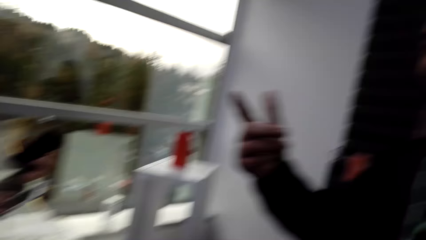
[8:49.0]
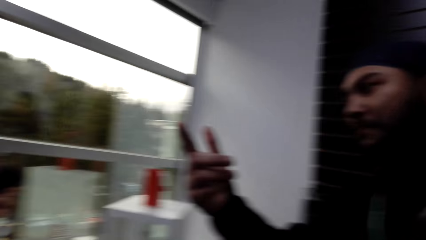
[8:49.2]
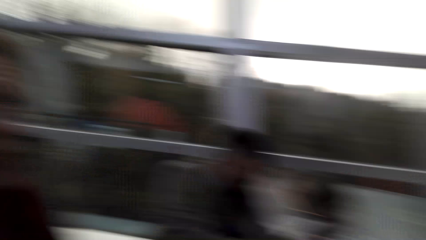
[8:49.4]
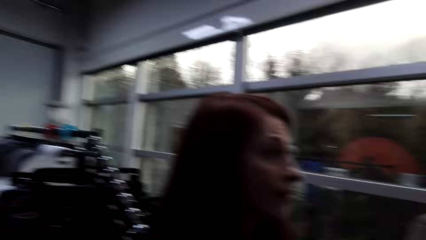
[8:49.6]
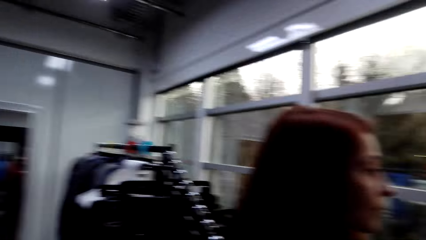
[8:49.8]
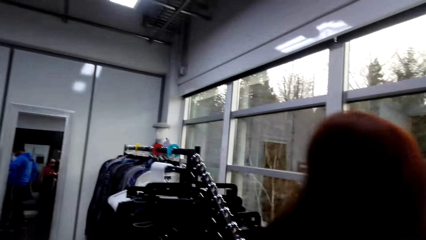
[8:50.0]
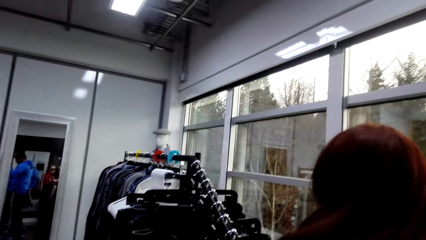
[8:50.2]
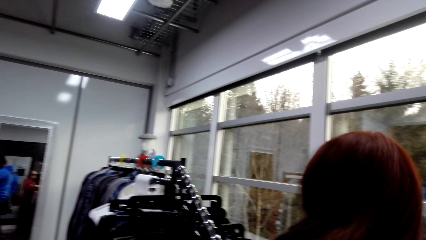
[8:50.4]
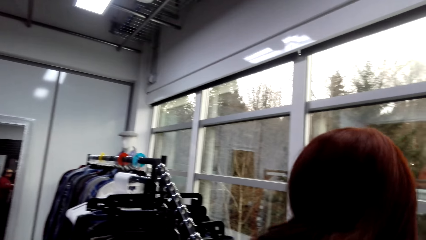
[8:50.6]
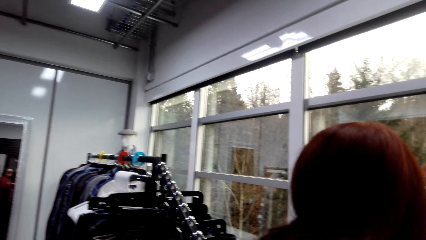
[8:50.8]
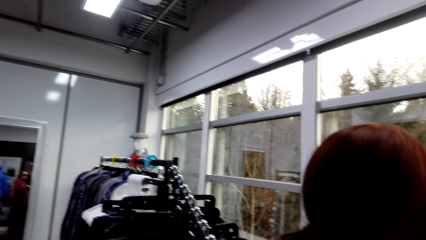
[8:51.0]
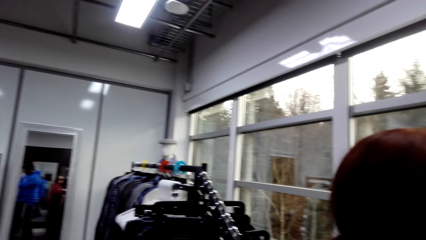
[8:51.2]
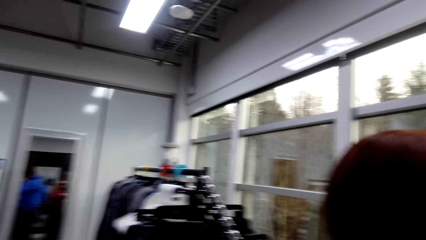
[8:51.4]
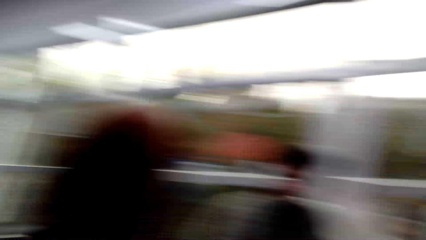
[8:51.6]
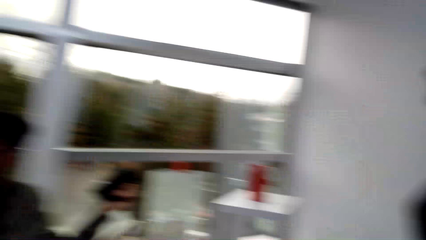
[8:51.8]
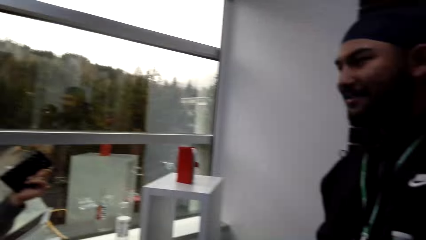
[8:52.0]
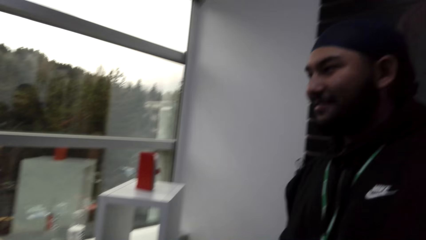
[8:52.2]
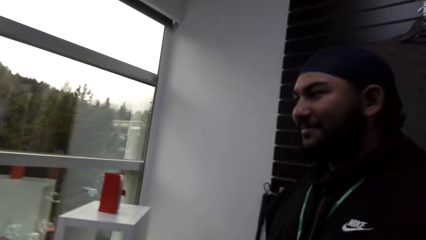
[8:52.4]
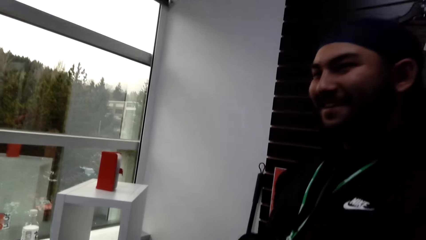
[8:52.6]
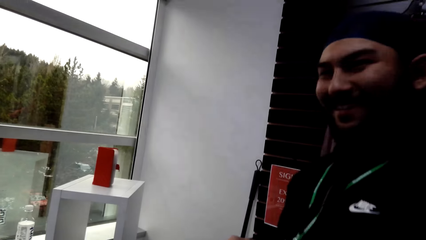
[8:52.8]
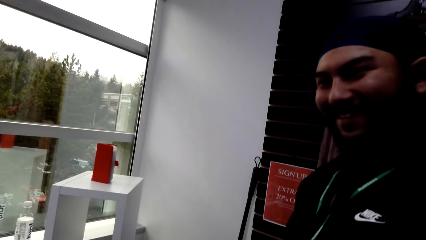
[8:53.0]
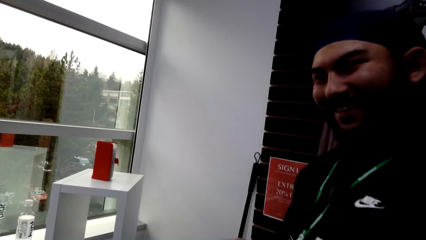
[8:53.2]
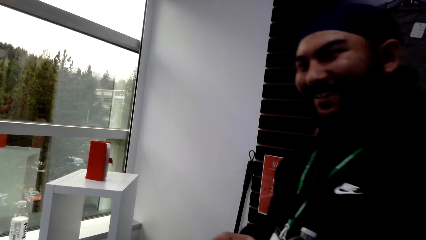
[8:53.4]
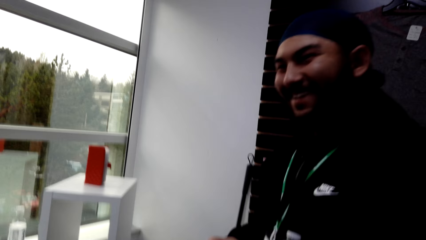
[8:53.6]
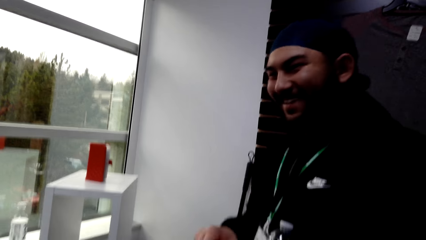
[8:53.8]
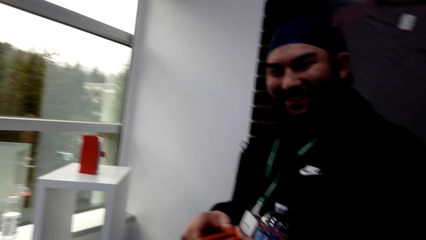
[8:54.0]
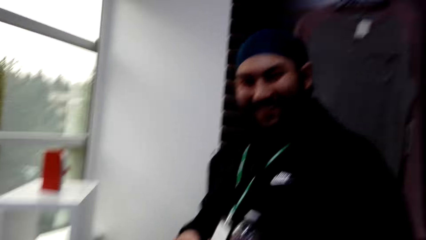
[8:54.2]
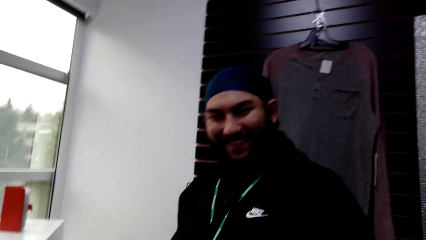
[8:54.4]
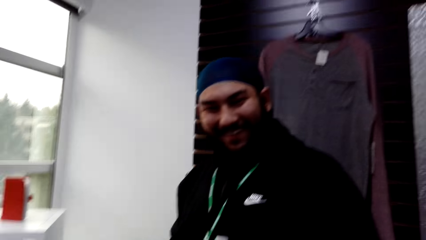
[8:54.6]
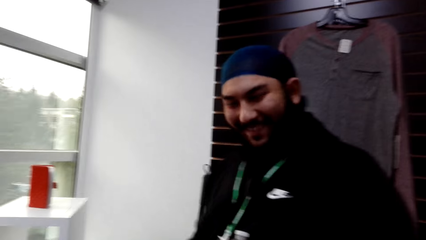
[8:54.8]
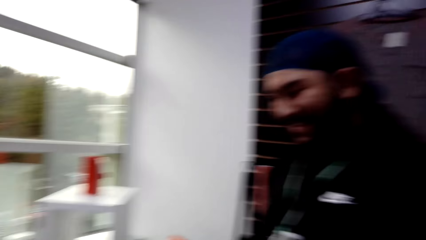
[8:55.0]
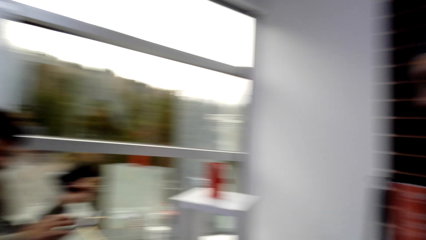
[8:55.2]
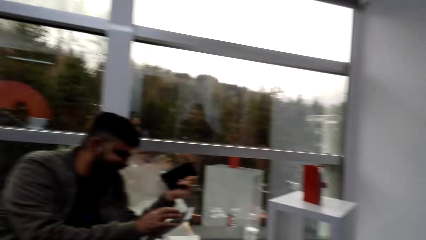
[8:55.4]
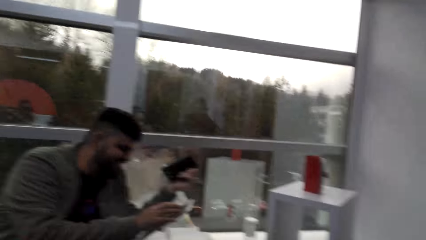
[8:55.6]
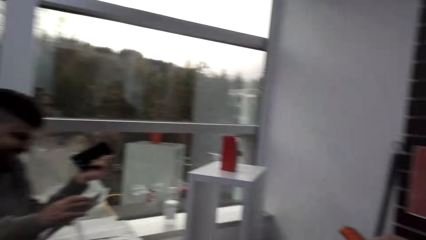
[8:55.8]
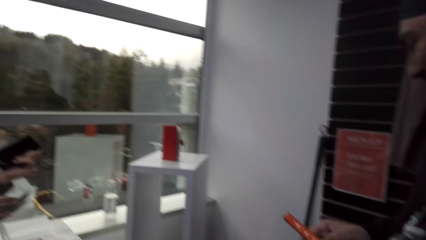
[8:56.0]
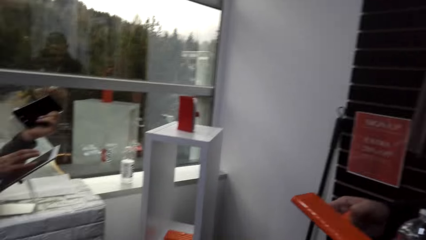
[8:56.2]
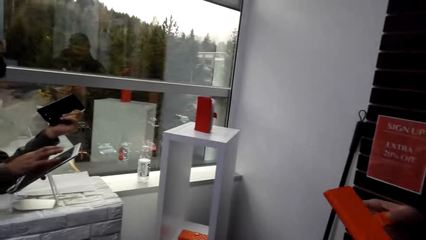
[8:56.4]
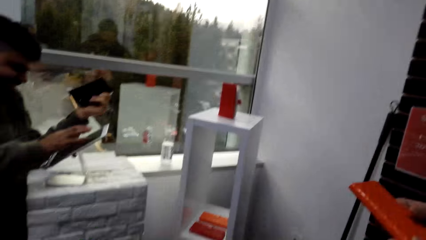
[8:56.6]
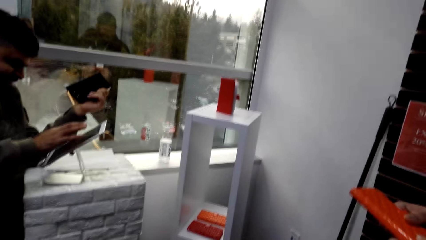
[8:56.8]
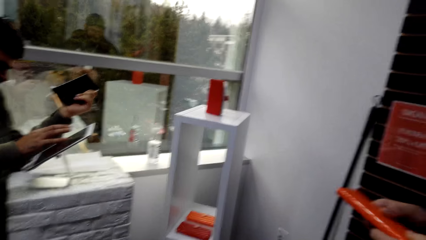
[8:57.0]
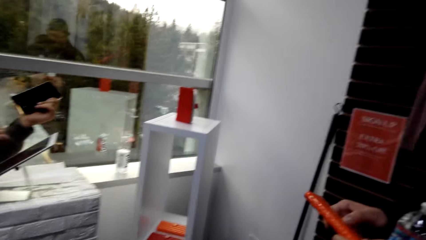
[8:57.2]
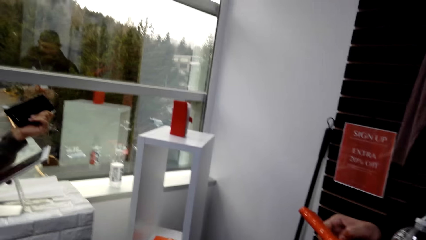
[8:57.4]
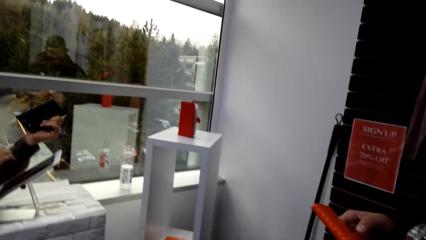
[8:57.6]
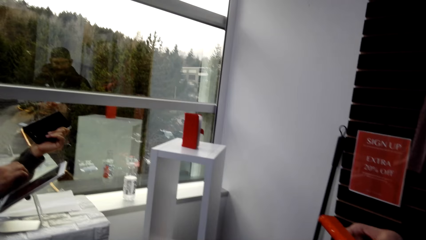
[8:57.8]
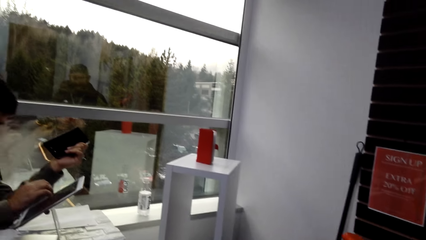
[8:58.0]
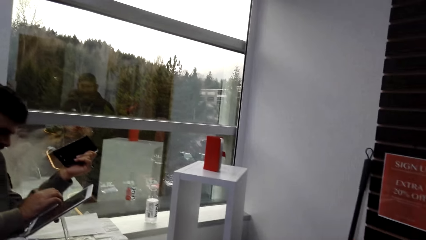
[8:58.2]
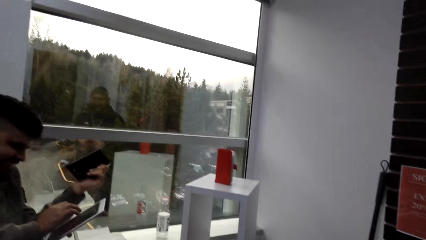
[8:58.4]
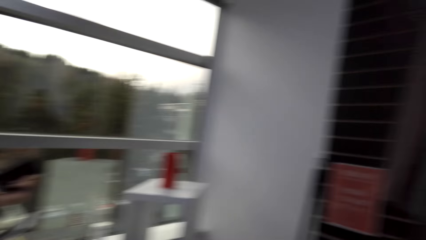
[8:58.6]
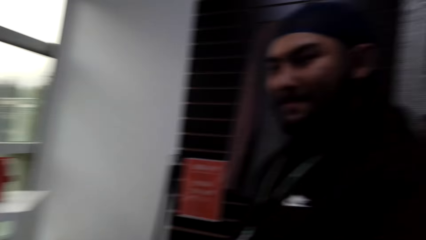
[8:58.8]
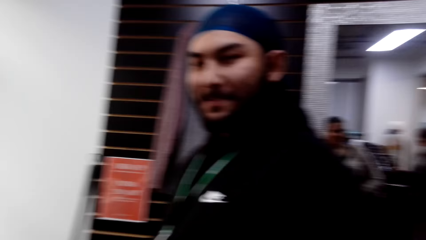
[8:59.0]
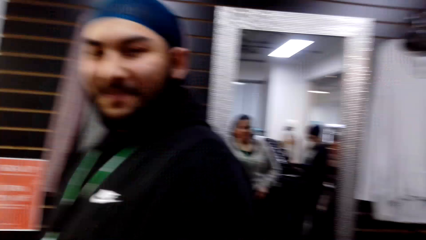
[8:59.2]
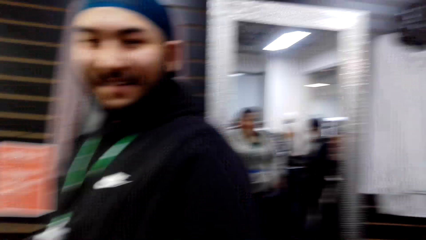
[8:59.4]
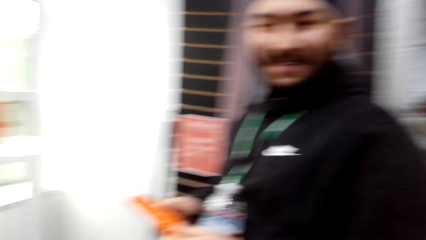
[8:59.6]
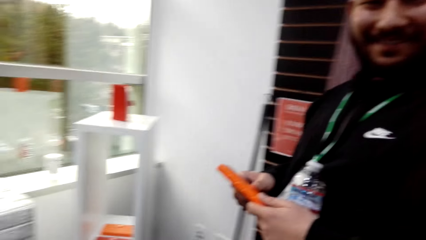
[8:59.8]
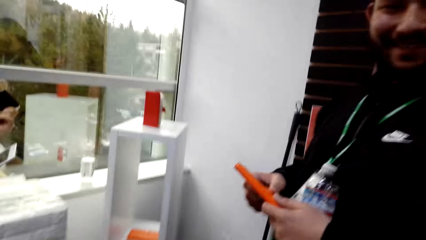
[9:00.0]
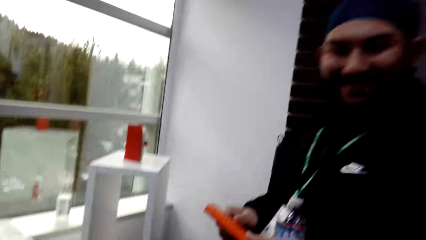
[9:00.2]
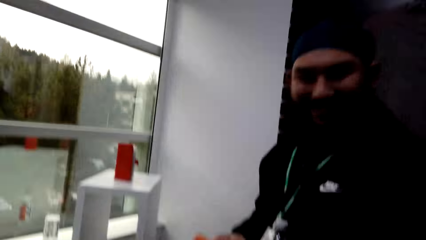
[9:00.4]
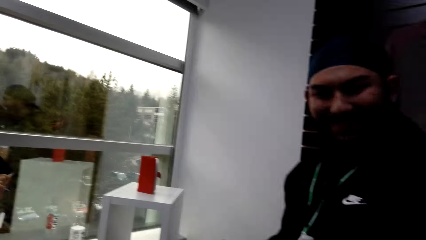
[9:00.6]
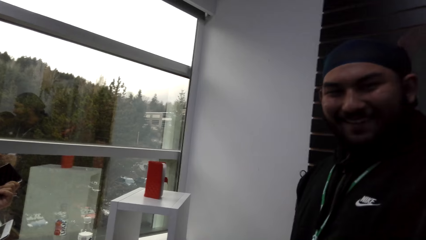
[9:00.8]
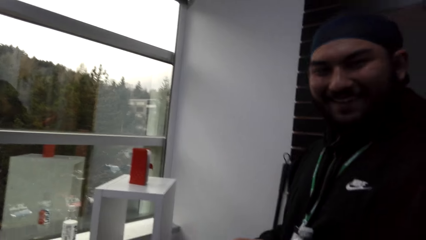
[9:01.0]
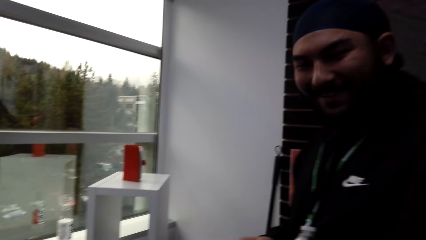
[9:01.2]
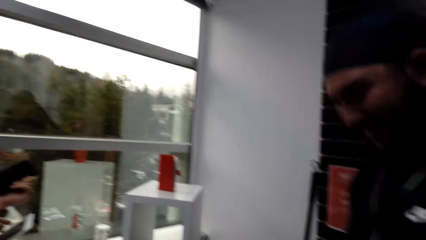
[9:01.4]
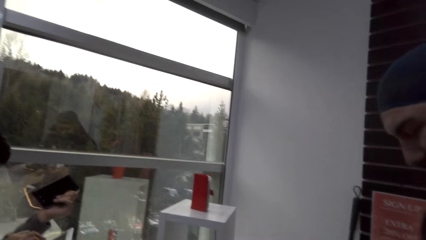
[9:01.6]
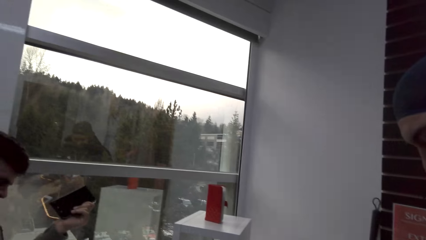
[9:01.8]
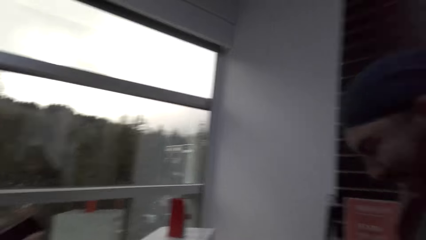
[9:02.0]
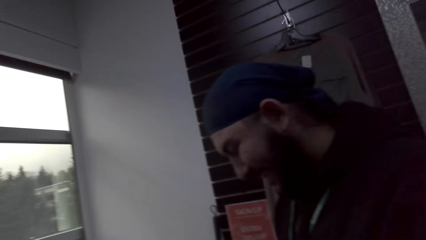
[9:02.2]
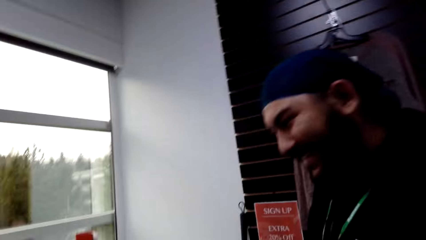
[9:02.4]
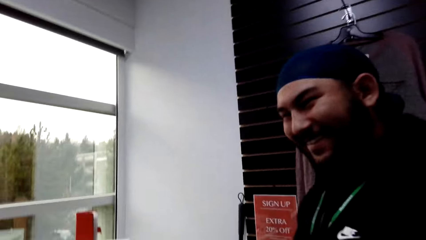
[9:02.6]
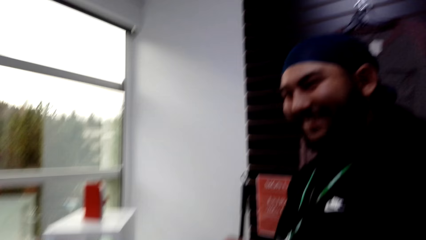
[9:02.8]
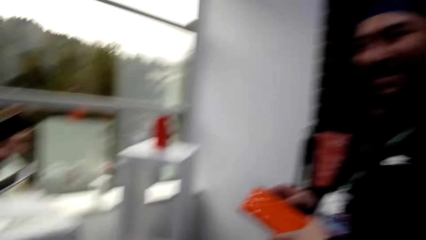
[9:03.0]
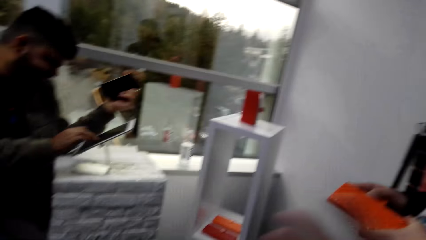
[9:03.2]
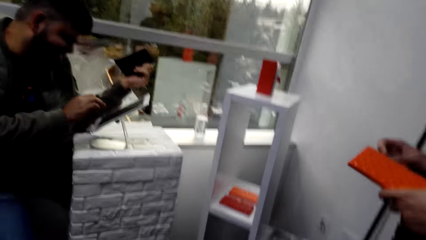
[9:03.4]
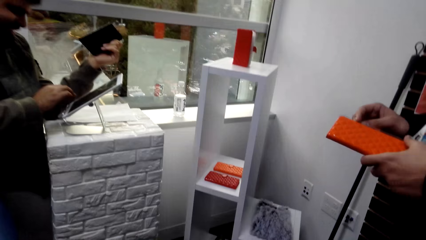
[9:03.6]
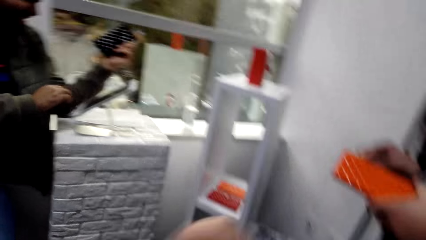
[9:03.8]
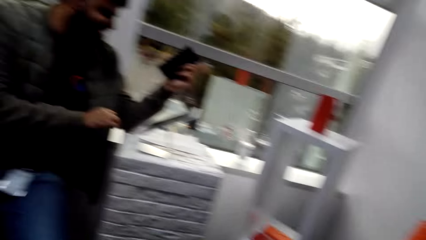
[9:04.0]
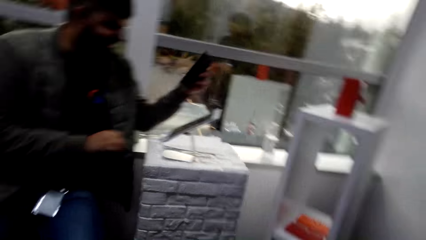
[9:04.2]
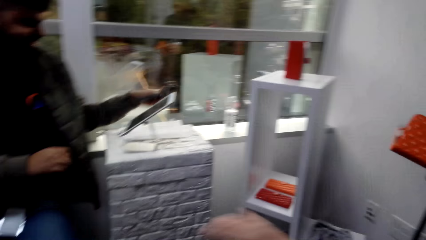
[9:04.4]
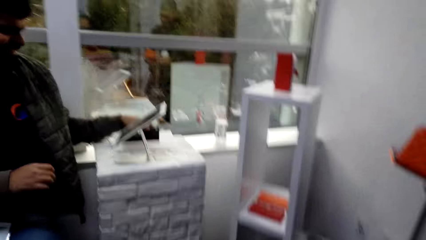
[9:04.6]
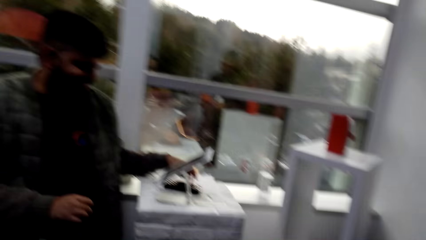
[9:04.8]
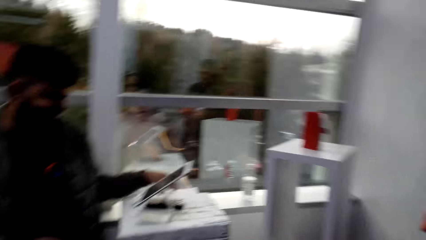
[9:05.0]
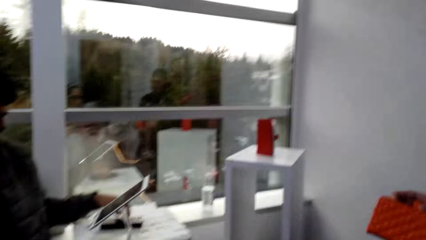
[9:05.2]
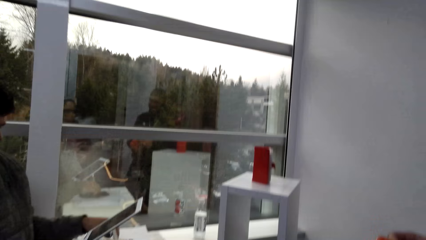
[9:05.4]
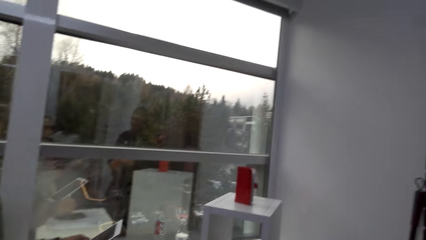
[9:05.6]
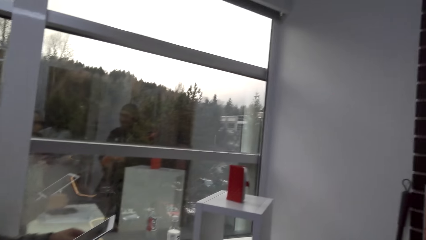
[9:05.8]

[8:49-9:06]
A man talks to another man. The first man laughs. The camera wearer laughs. A woman laughs. The camera wearer talks to the first man.
